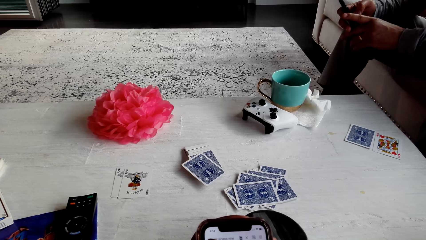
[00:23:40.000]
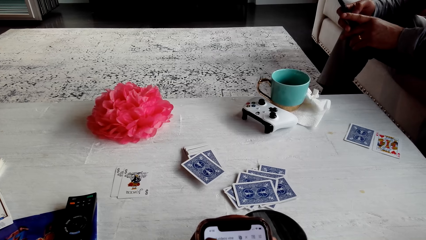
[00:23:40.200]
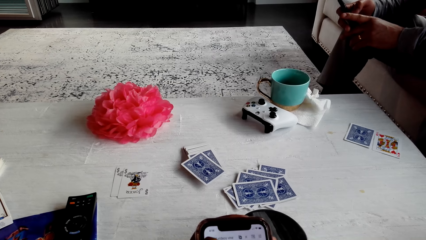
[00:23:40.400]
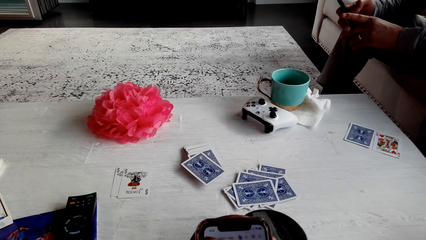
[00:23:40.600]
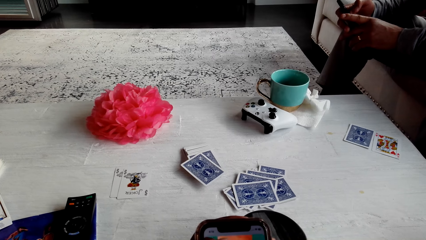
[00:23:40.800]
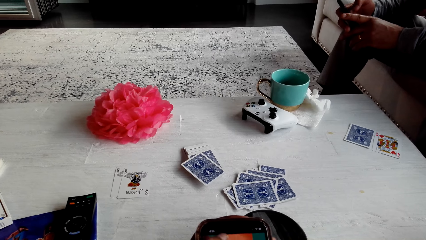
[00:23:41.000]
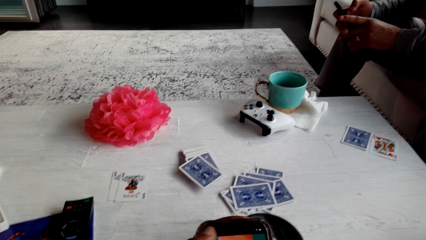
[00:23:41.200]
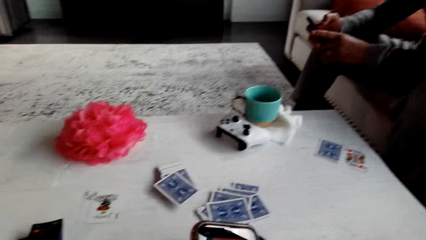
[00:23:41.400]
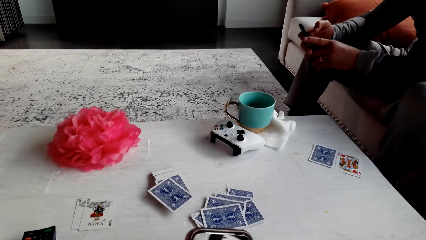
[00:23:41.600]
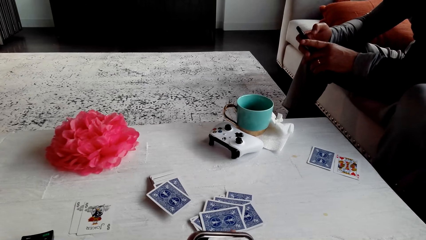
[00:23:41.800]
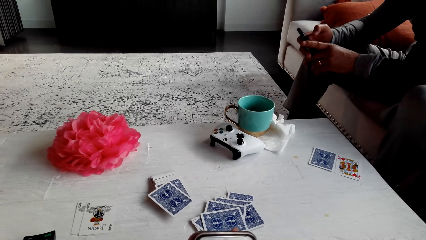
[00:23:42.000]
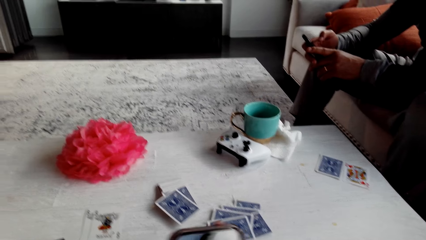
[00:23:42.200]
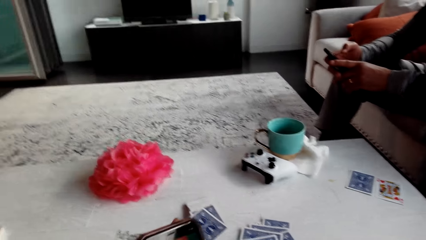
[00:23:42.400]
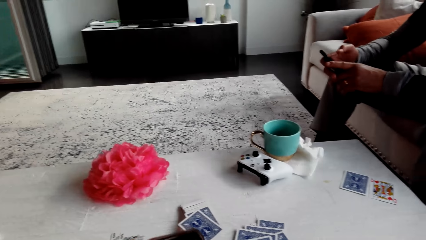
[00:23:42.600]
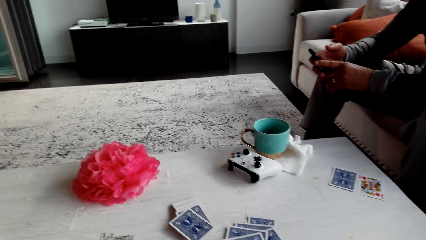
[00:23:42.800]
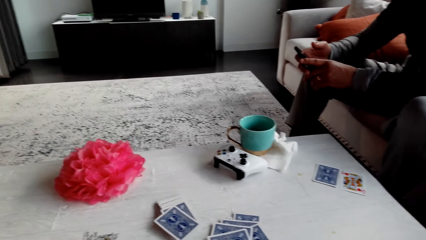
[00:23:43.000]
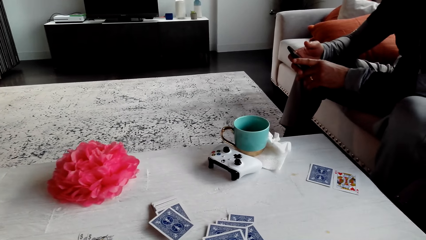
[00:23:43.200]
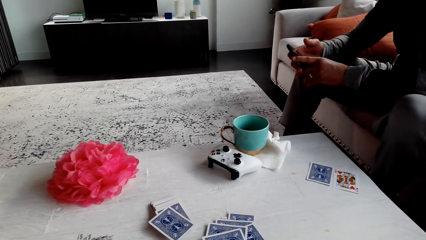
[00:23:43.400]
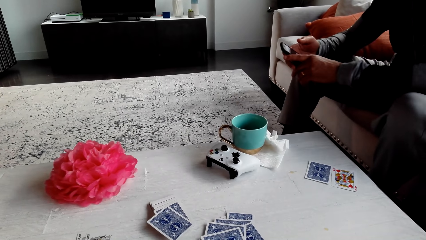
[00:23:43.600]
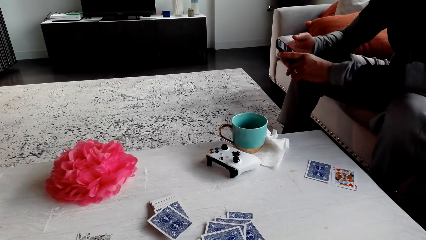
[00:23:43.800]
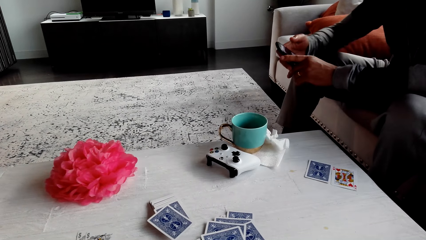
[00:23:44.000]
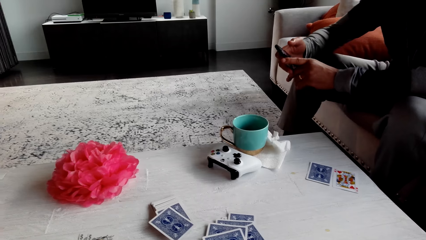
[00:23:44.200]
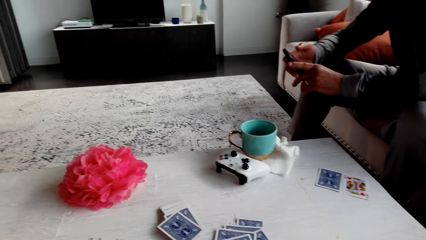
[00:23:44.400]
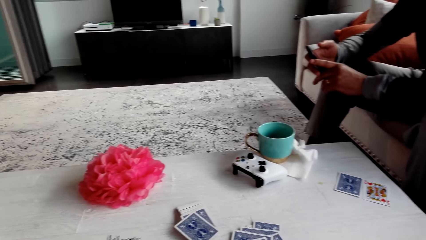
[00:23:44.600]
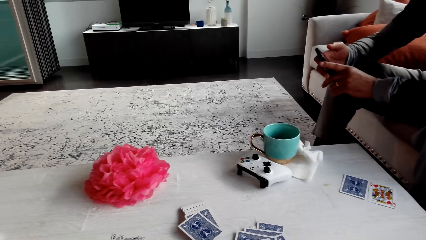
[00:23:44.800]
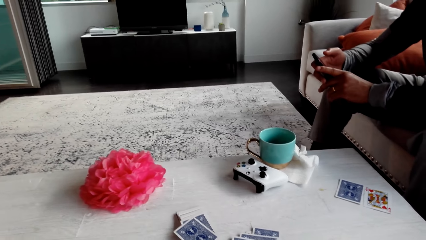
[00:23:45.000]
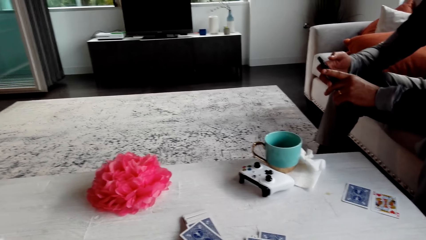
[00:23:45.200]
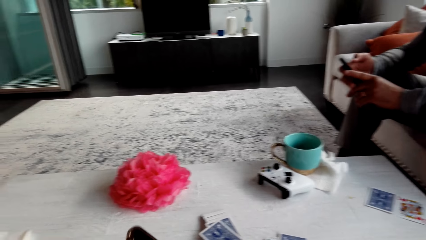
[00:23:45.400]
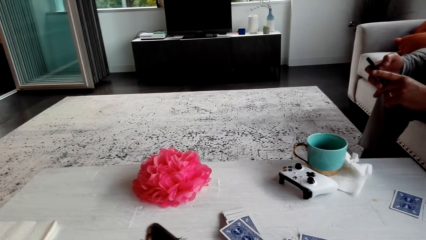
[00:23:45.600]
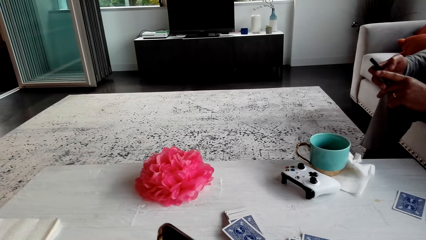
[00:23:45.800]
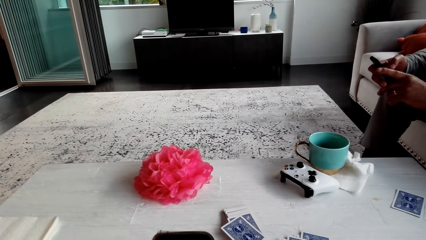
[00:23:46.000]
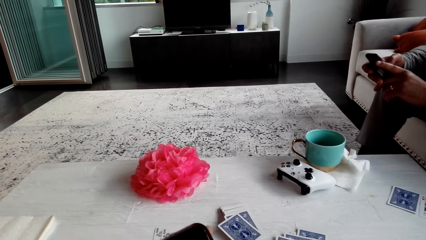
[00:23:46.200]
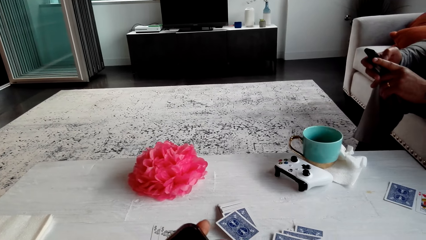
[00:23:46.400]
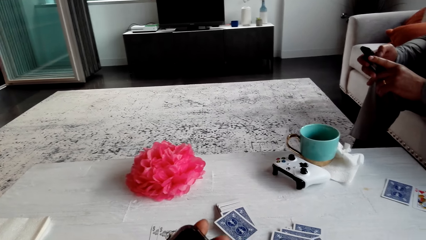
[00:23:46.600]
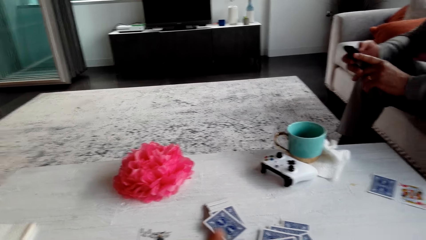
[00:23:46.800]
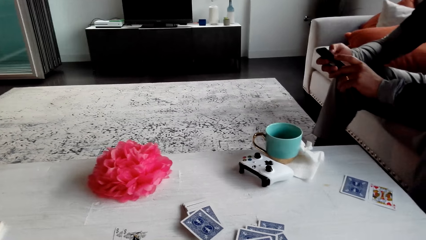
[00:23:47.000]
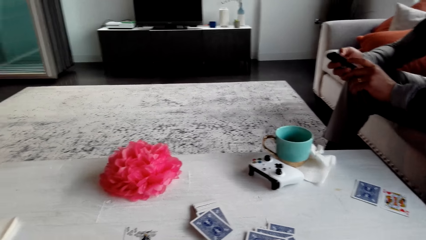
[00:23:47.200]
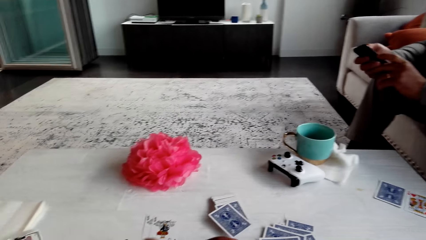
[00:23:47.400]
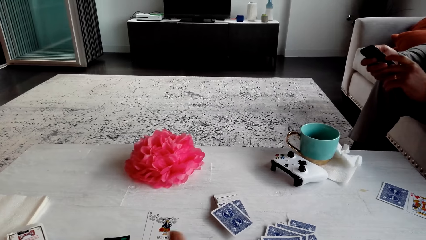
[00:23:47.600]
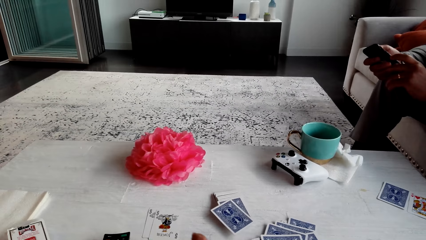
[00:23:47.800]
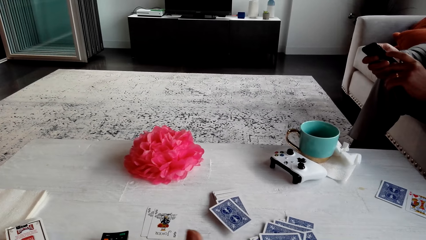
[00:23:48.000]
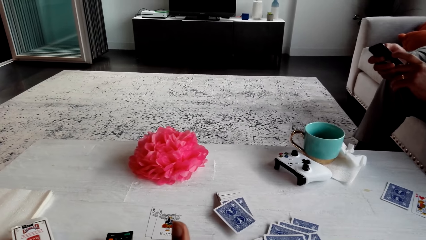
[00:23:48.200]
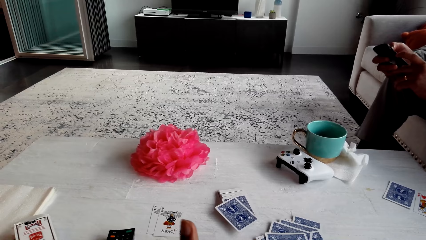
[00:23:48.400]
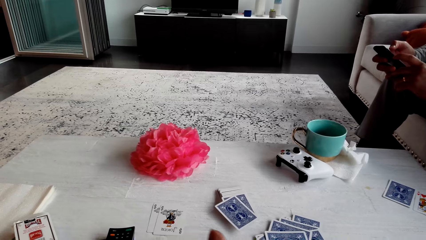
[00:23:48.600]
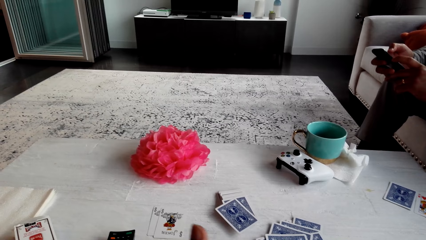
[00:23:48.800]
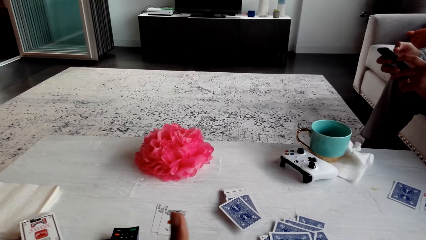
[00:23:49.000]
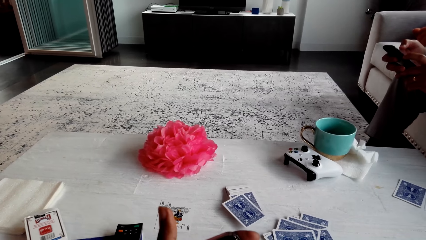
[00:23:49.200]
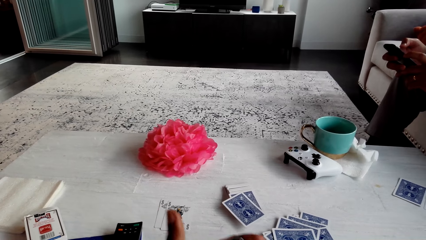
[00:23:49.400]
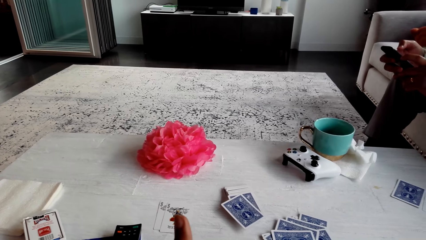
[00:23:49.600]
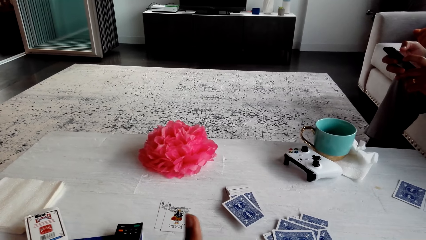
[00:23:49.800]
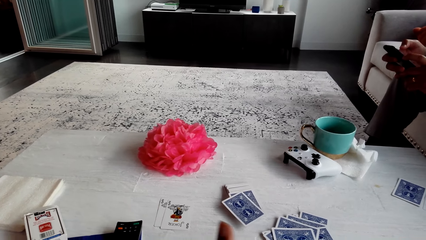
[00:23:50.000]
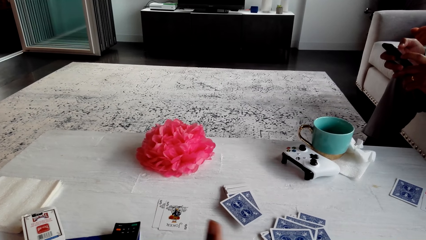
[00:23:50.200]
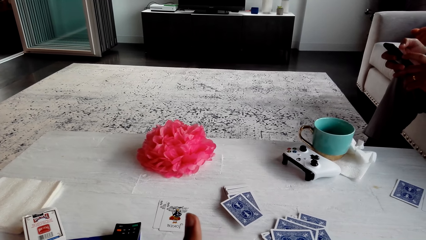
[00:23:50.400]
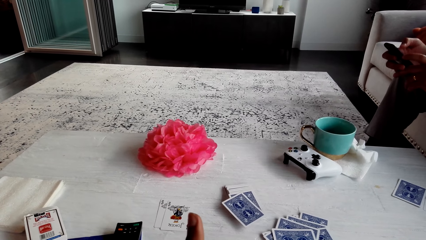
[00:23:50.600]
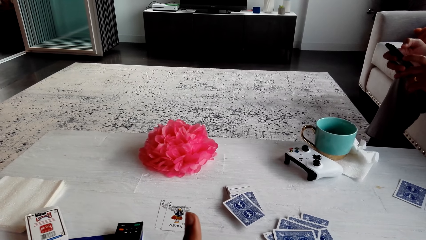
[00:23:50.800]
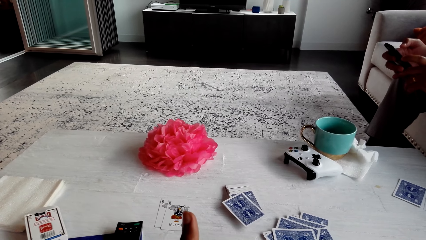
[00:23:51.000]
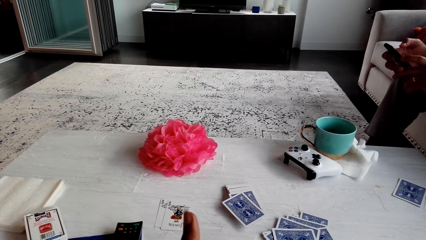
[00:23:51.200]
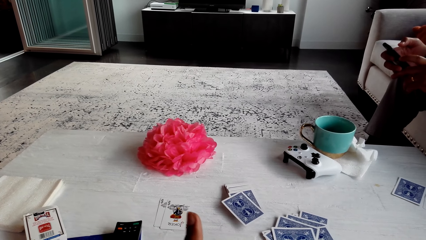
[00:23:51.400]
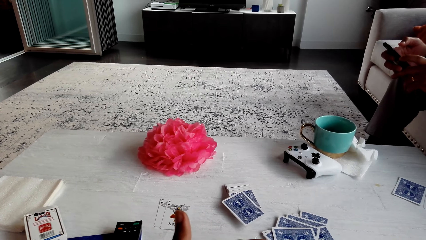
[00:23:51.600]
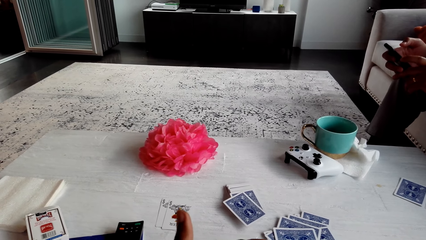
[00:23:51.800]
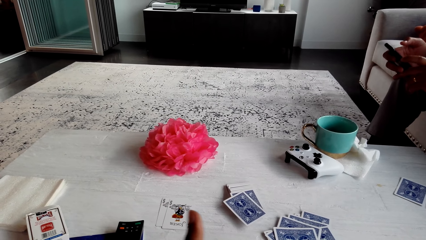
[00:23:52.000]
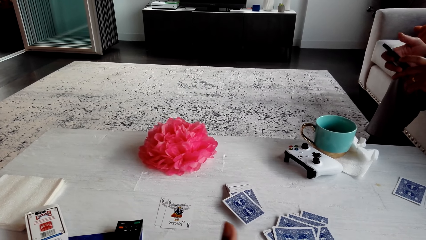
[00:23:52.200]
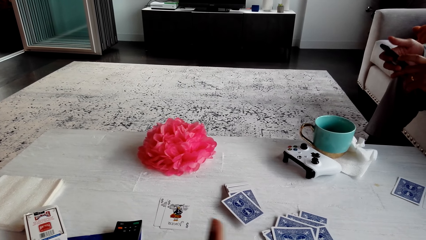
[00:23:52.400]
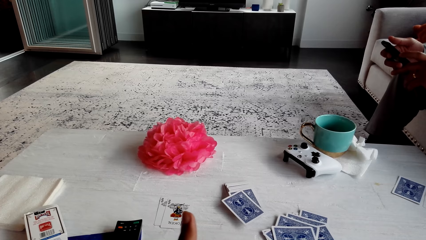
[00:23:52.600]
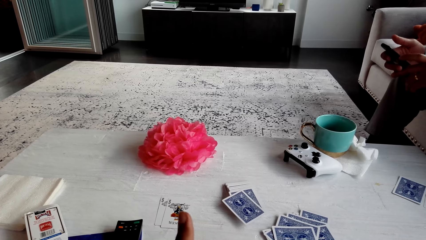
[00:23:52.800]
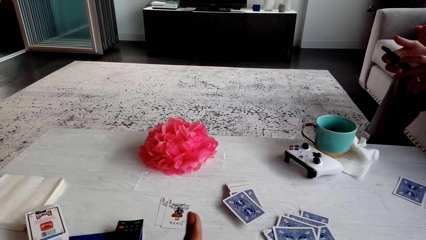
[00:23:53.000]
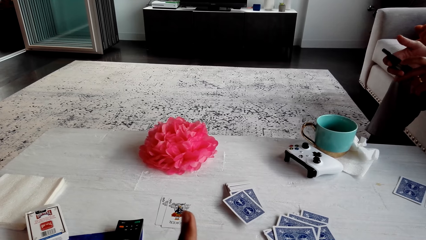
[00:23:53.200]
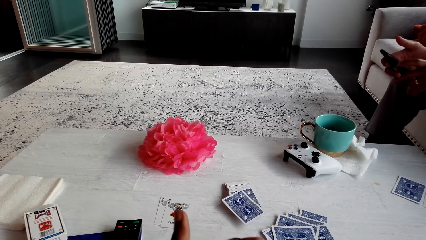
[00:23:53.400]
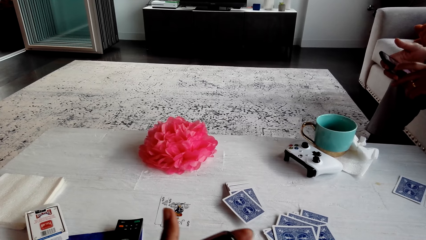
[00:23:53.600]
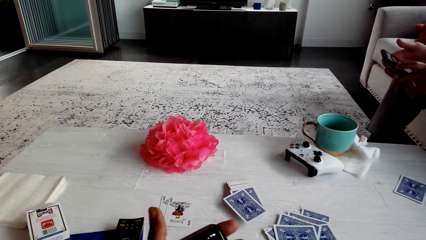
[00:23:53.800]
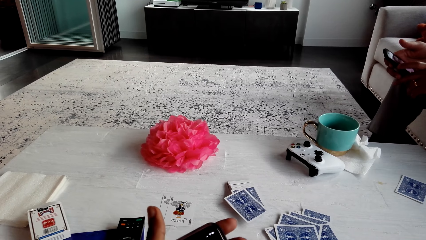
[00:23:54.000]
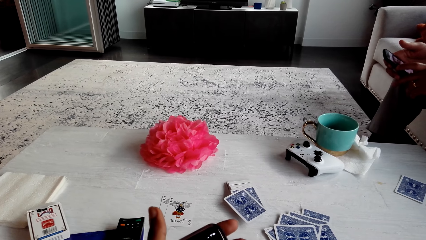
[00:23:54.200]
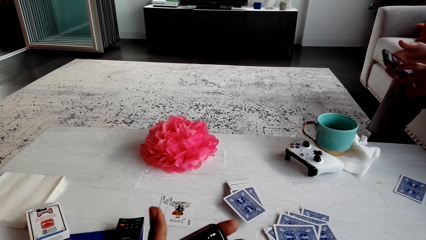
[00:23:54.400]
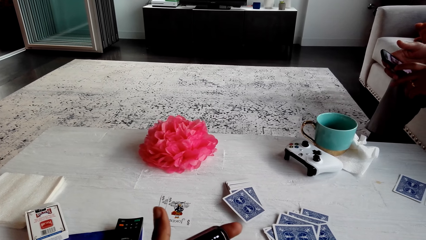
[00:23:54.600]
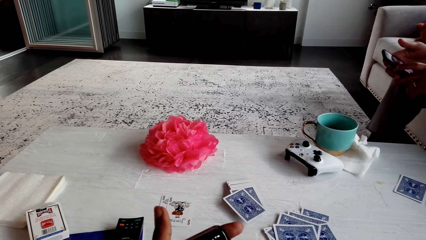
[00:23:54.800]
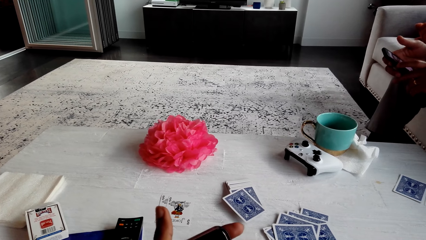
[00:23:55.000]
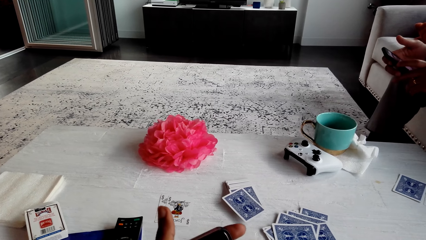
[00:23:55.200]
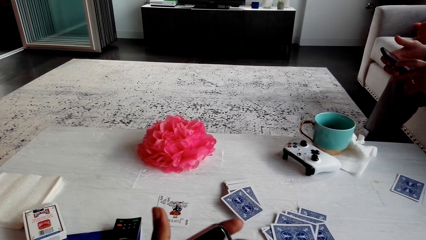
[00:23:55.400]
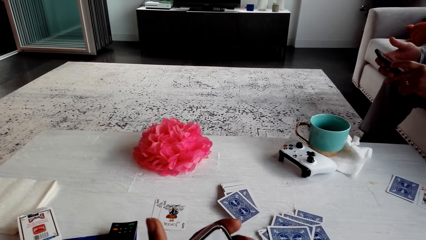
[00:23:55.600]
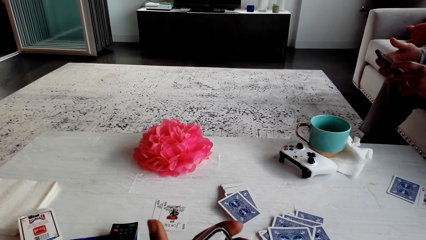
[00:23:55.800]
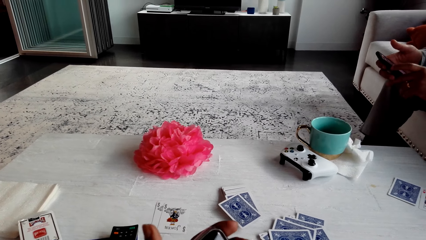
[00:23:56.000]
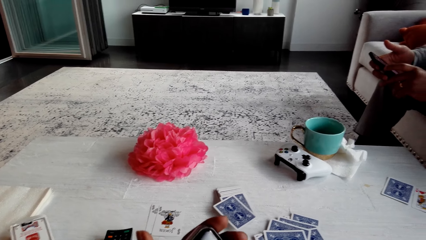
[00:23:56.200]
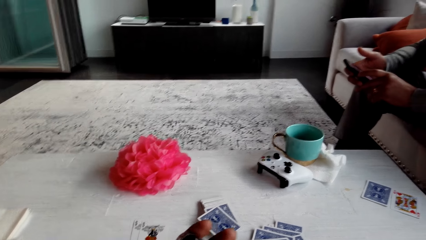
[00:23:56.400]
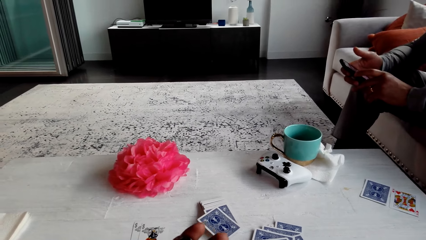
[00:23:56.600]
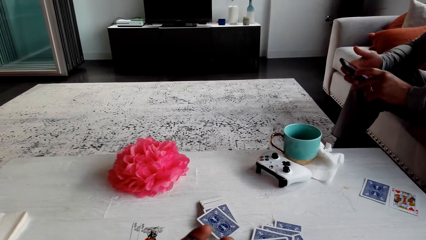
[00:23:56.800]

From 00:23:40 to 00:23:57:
A man operates a phone.
